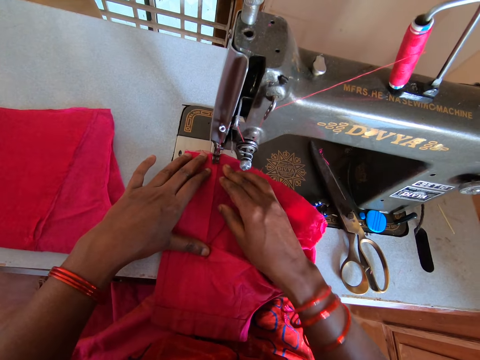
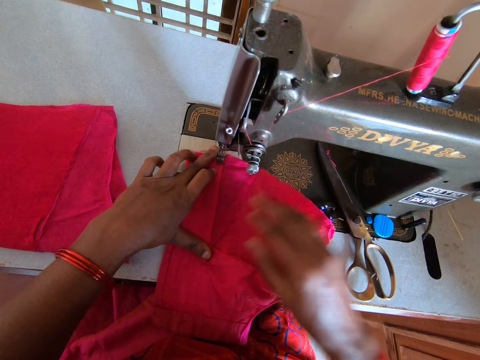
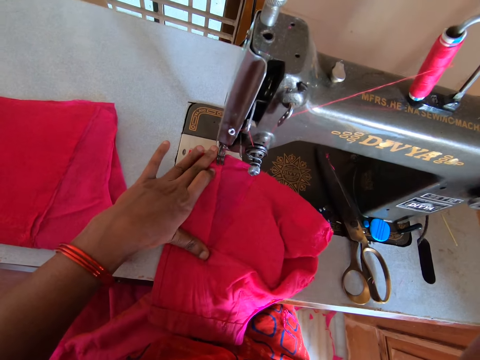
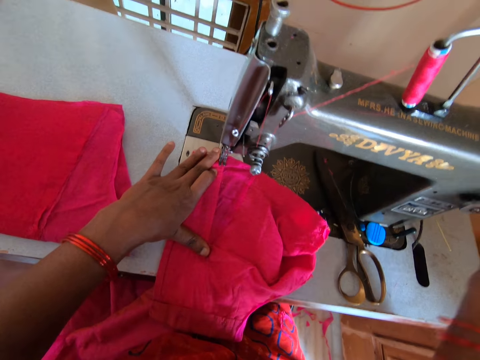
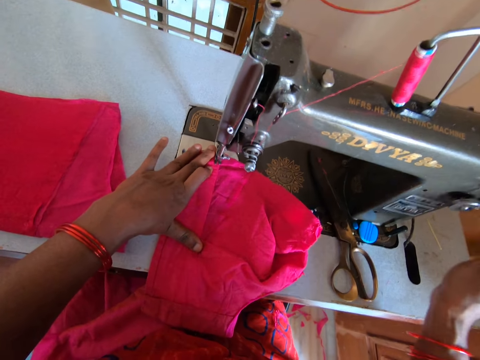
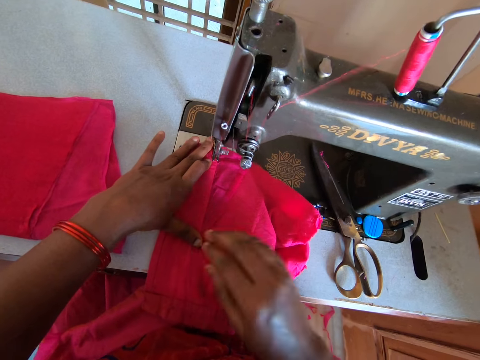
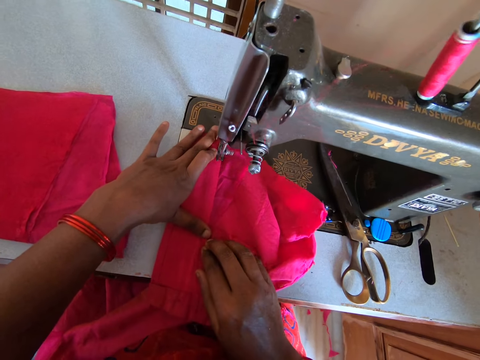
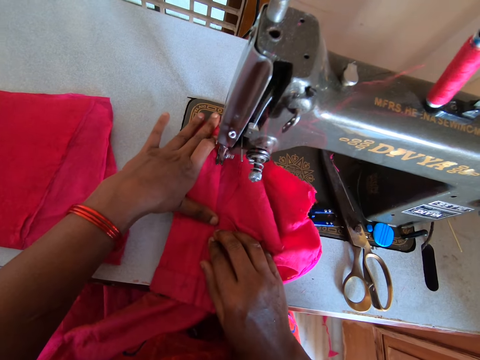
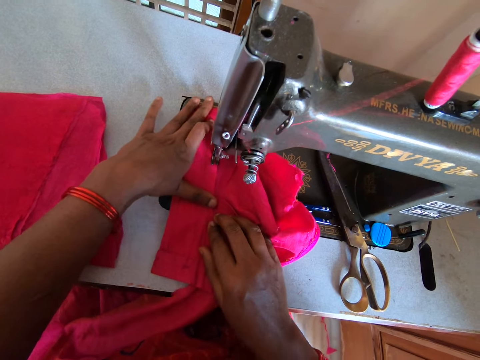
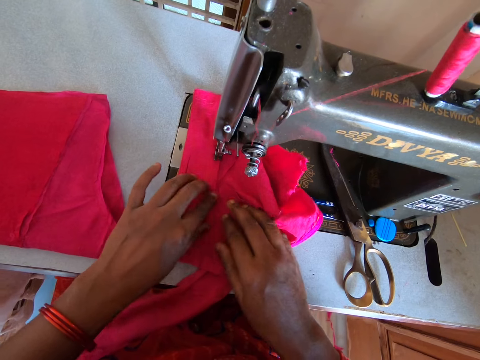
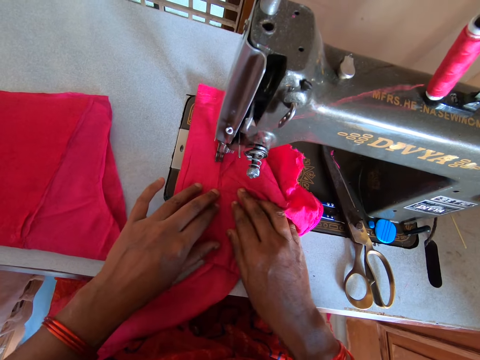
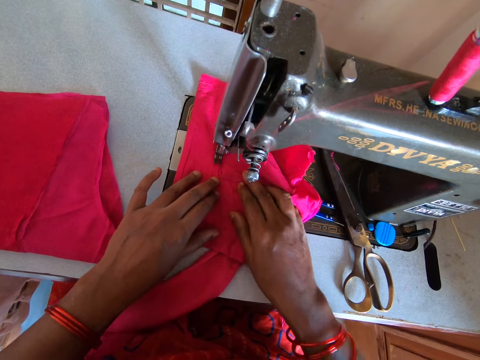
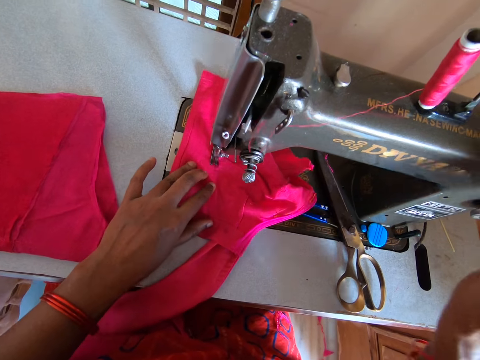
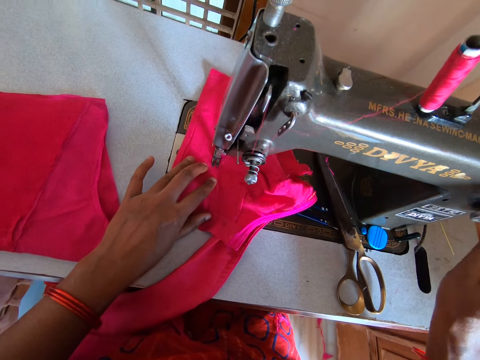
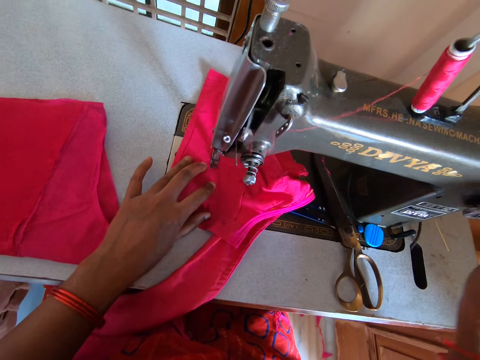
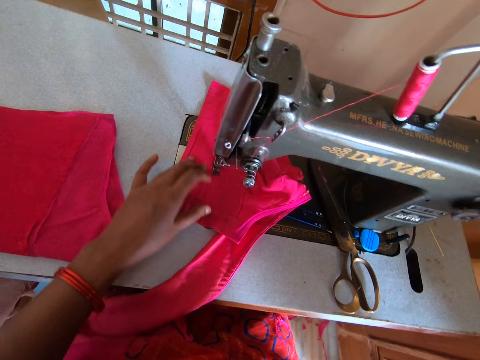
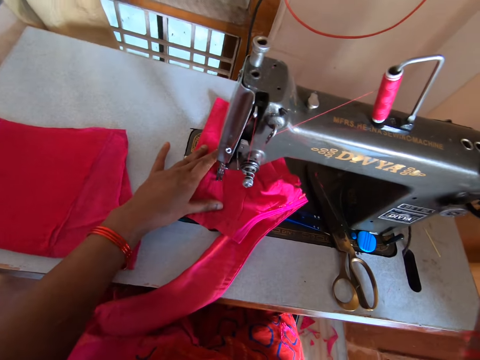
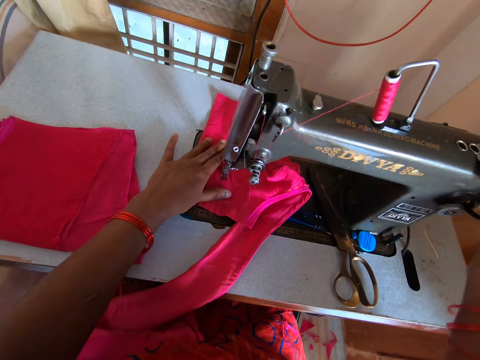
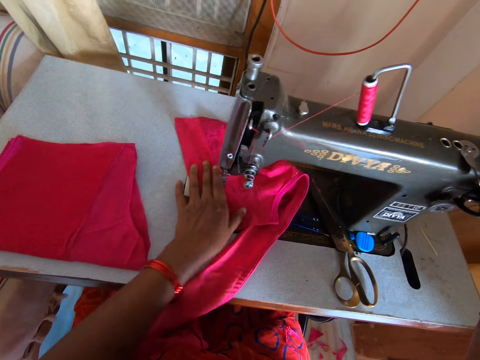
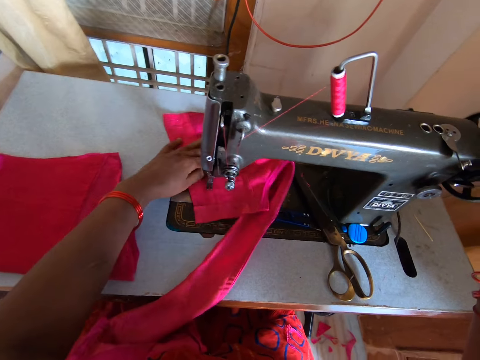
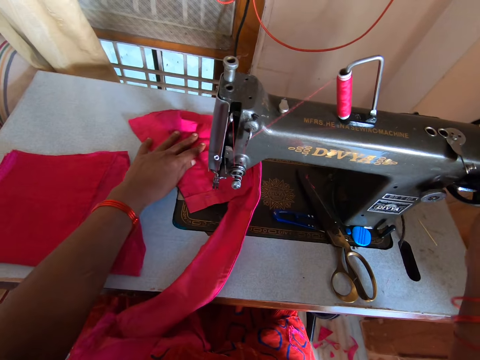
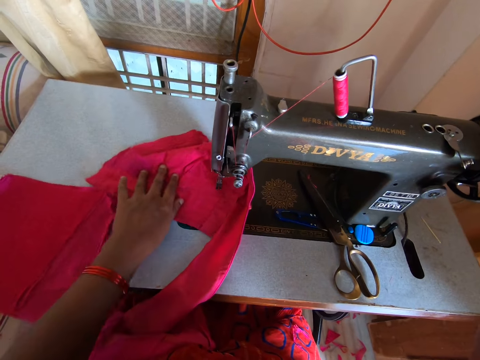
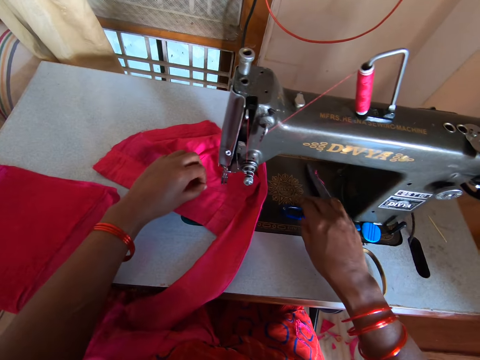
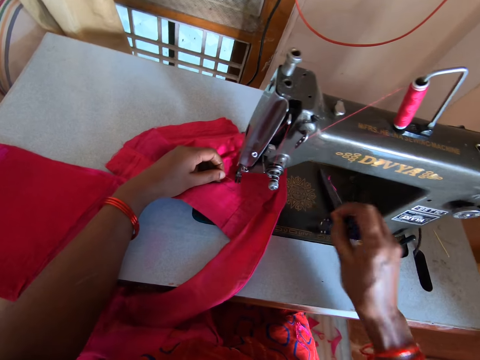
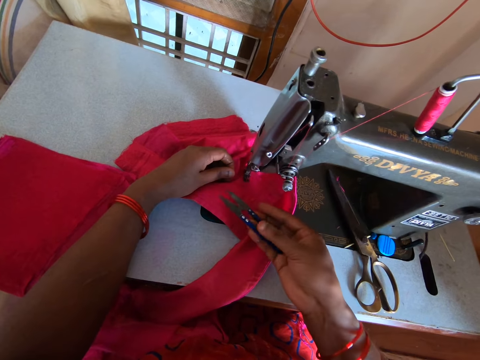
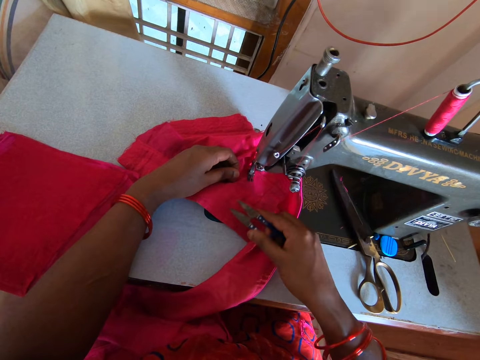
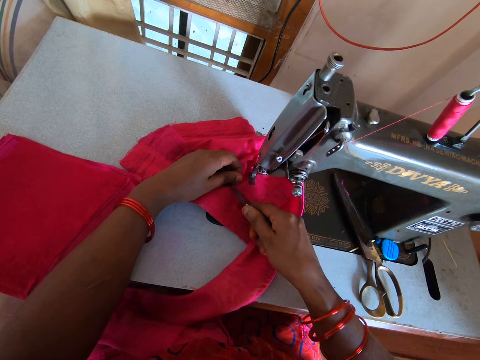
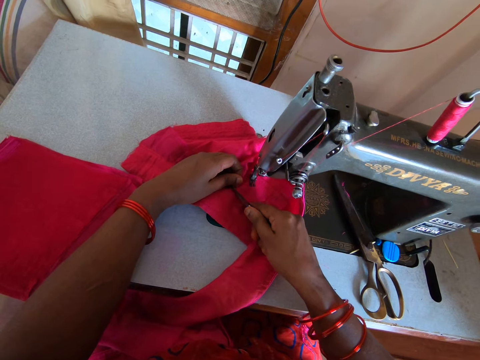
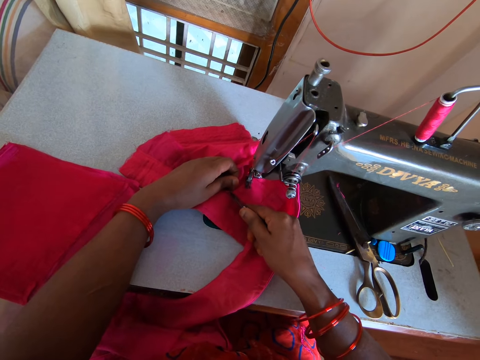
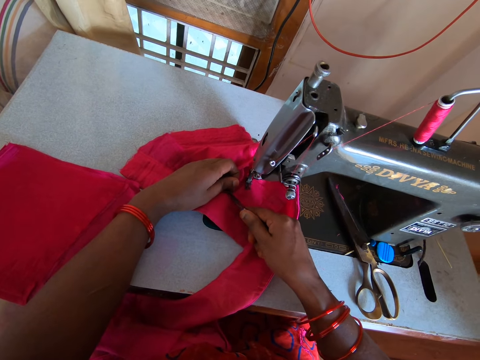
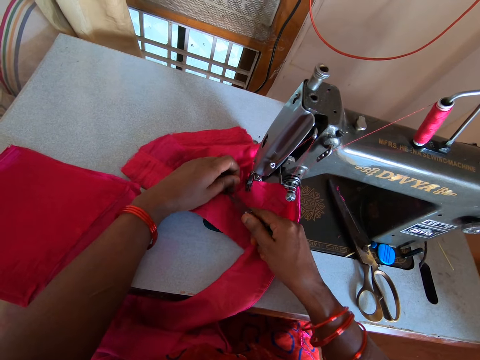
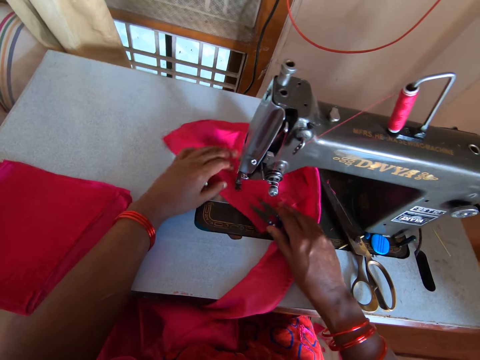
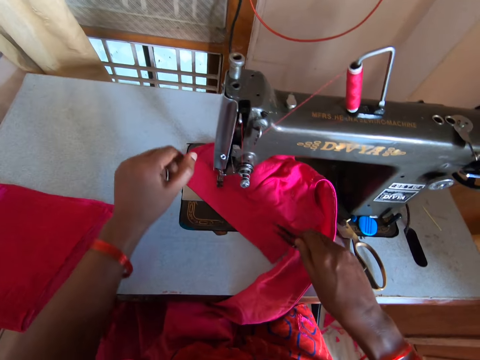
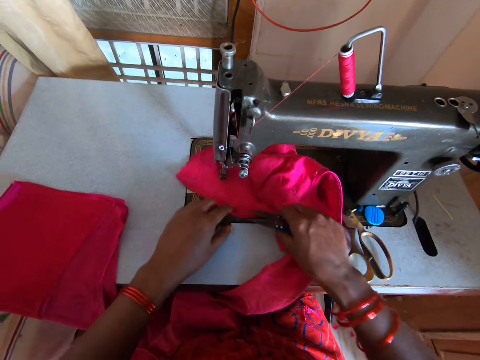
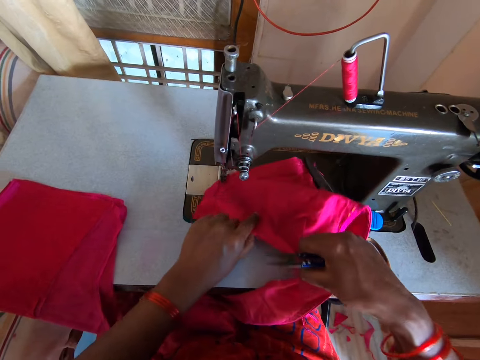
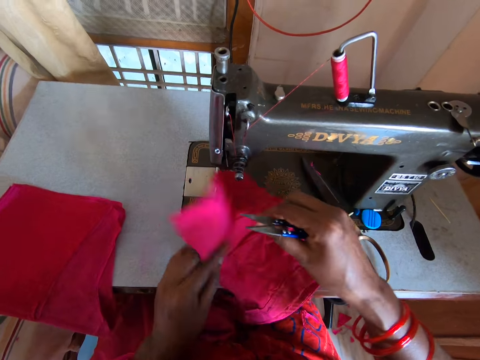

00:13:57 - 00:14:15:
The camera wearer spins the sewing machine wheel. They operate the sewing machine. They sew the piece of cloth with the sewing machine. They adjust the sewing machine wheel. They operate the sewing machine. They adjust the material. They pick a pair of scissors from the sewing machine. They cut the thread from the cloth with the pair of scissors. They remove the piece of cloth from the sewing machine.

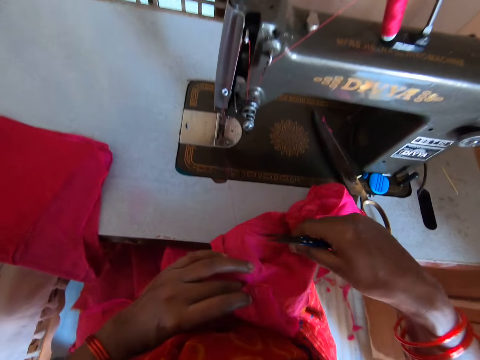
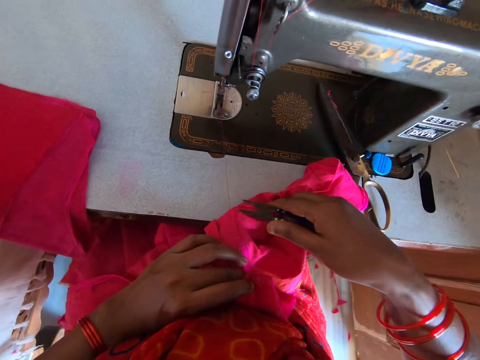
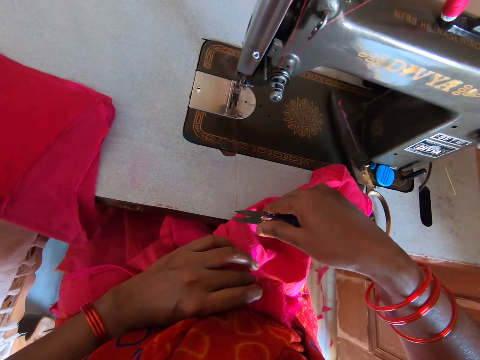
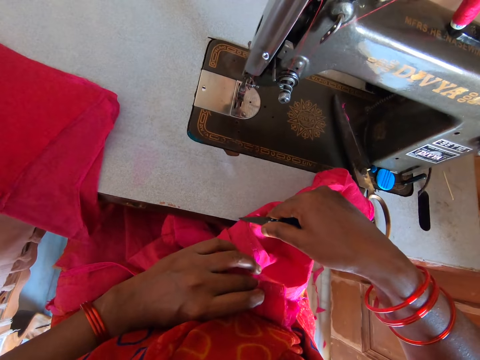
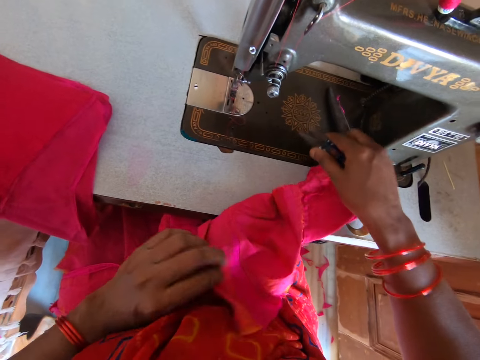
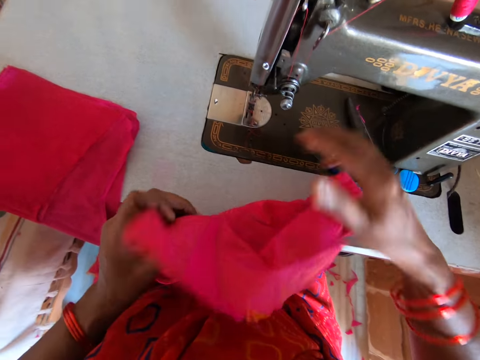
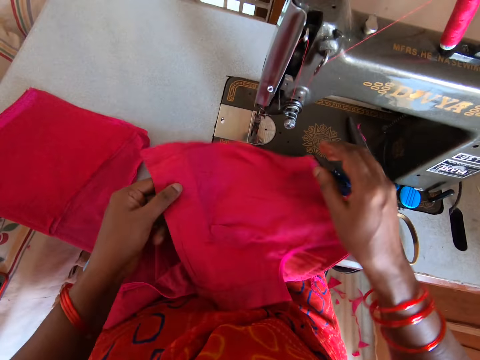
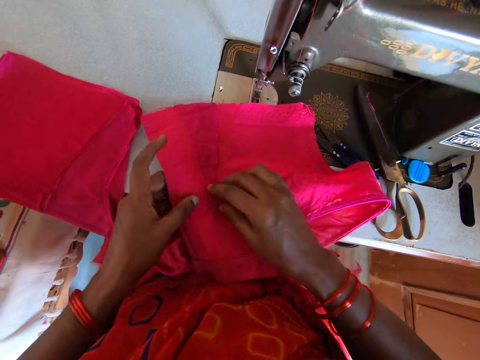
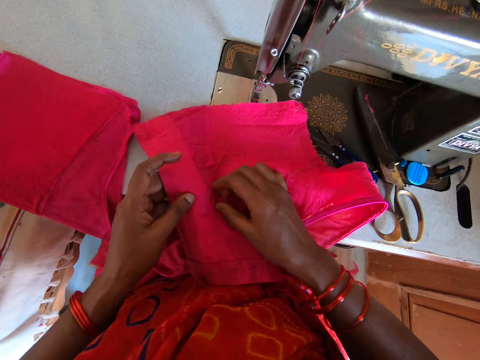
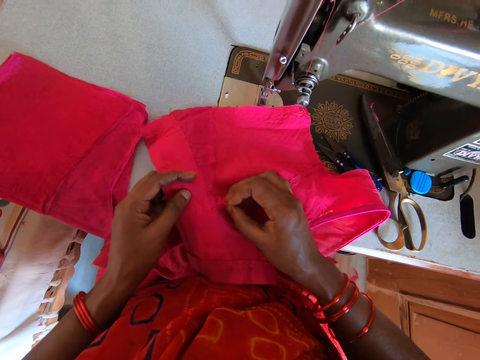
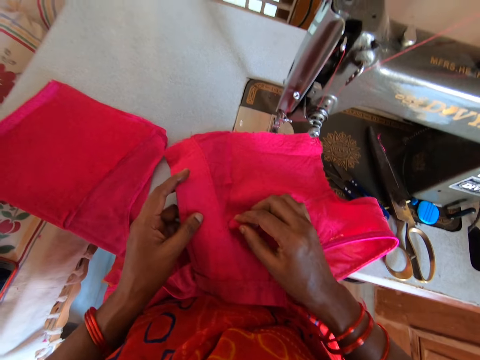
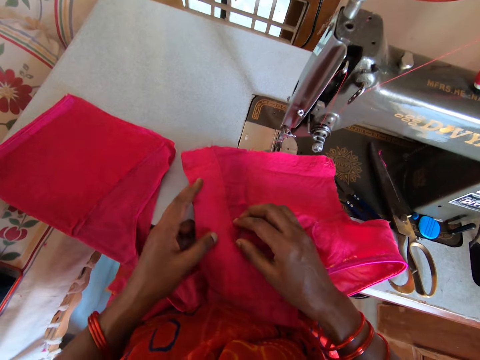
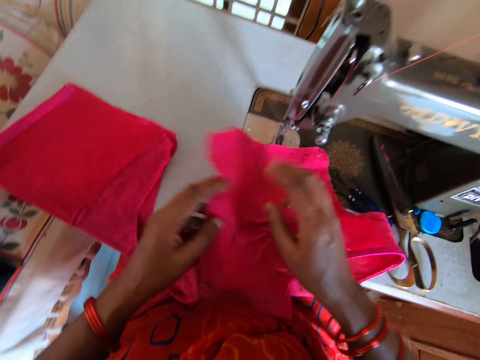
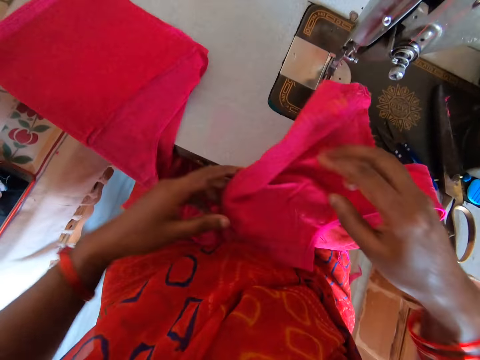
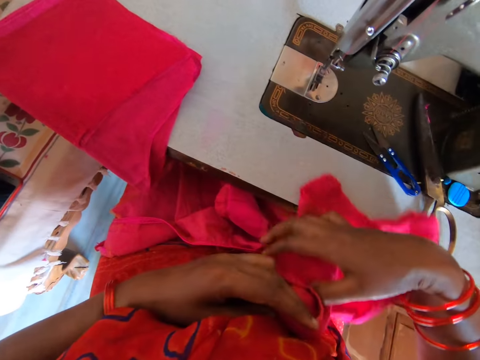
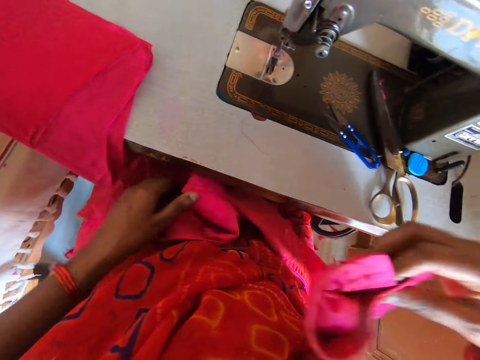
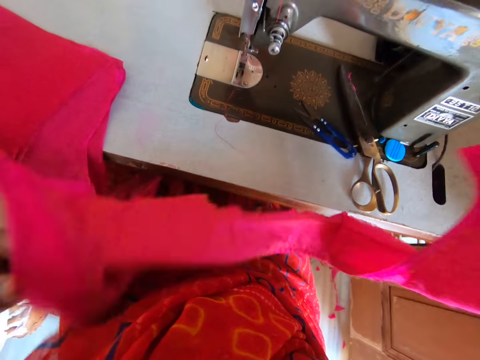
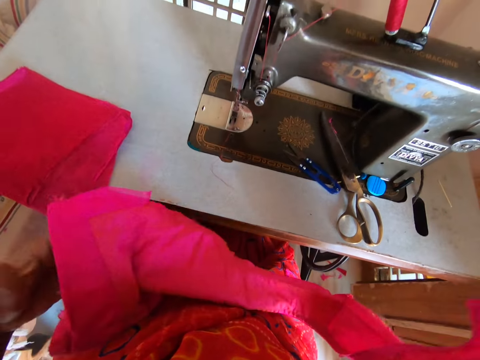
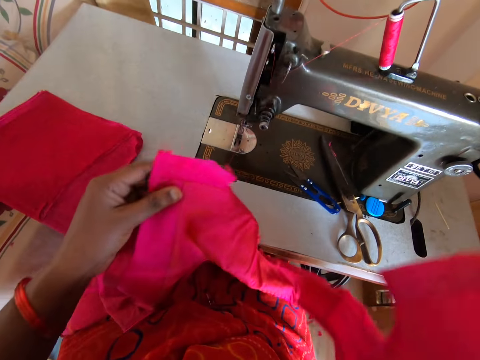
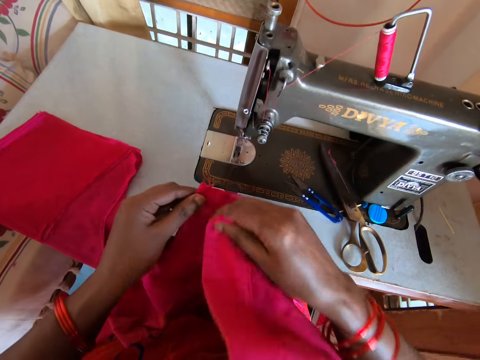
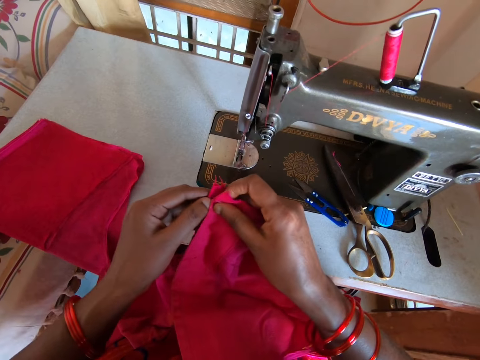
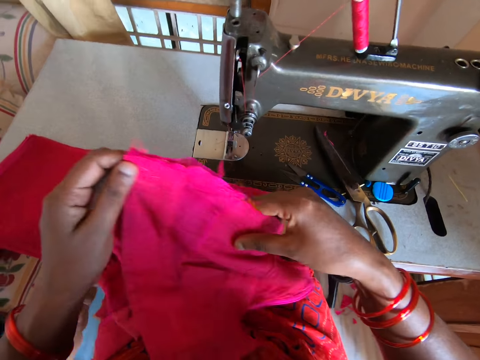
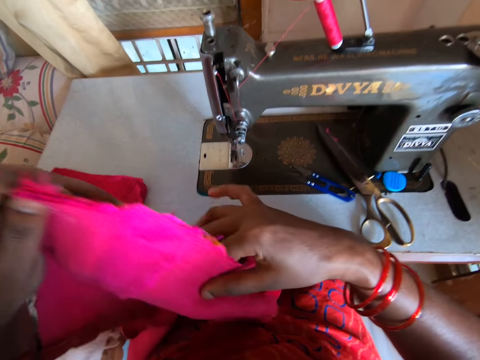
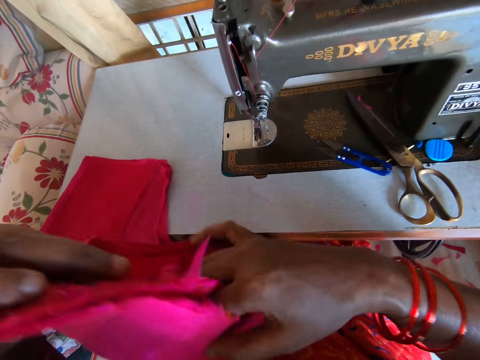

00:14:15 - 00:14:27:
The camera wearer cuts the thread from the cloth with a pair of scissors. They place the pair of scissors on the sewing machine. They adjust the material. They look at the cloth. They fold the cloth.
